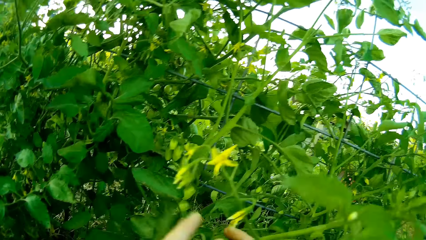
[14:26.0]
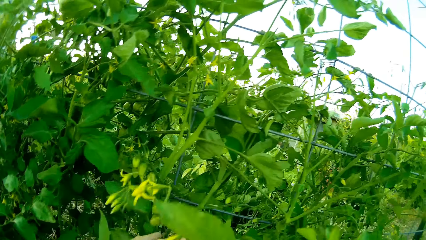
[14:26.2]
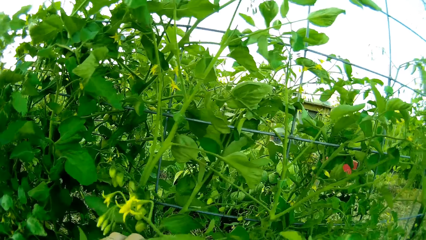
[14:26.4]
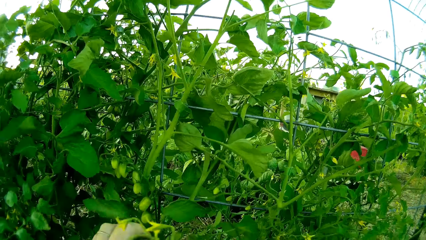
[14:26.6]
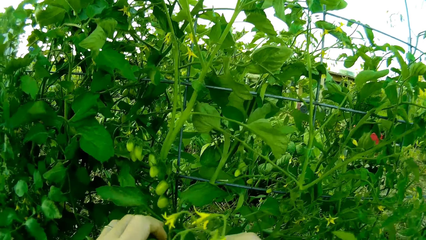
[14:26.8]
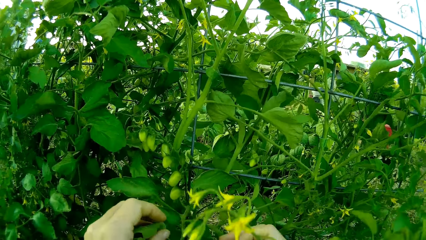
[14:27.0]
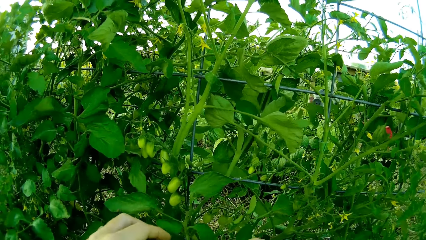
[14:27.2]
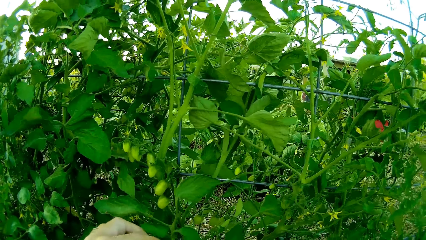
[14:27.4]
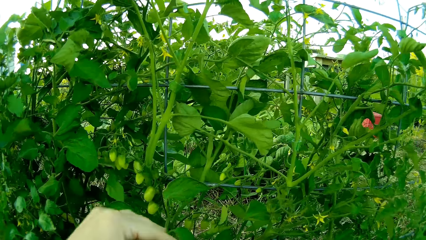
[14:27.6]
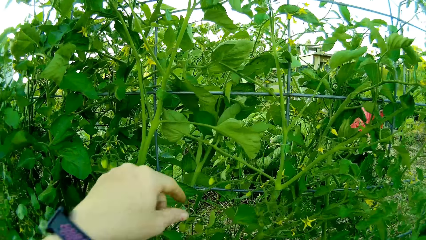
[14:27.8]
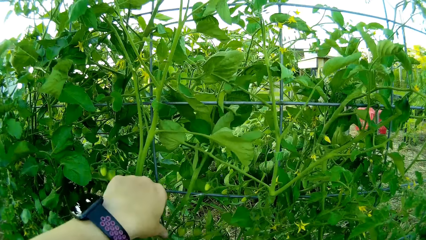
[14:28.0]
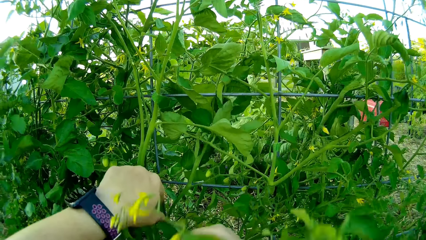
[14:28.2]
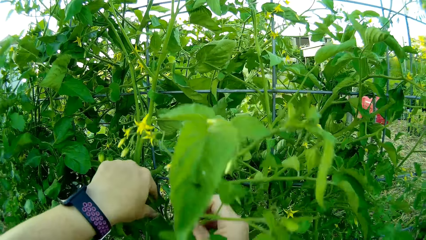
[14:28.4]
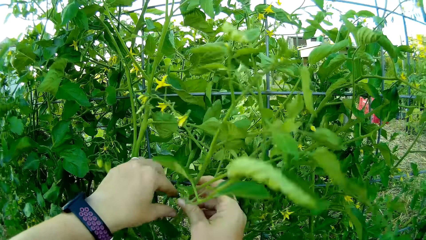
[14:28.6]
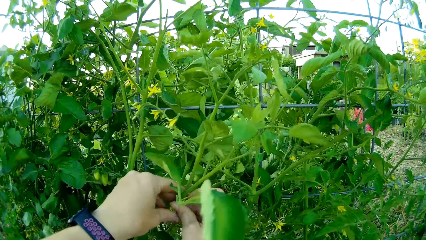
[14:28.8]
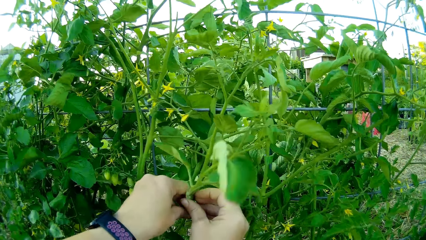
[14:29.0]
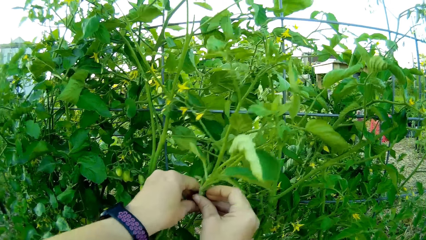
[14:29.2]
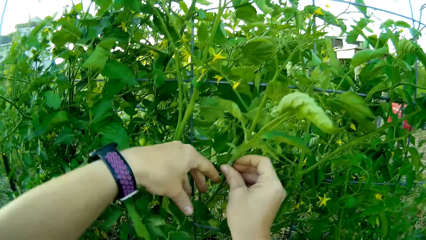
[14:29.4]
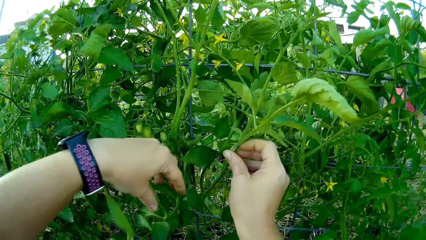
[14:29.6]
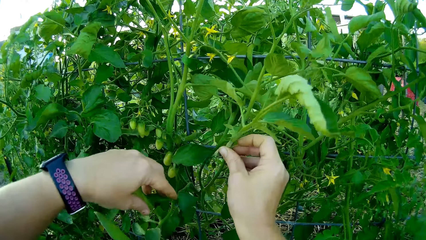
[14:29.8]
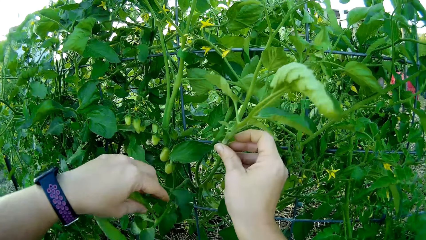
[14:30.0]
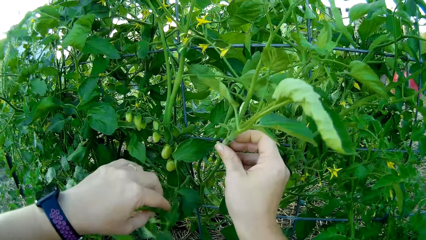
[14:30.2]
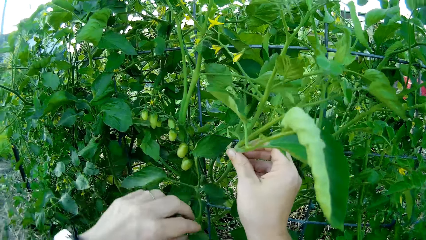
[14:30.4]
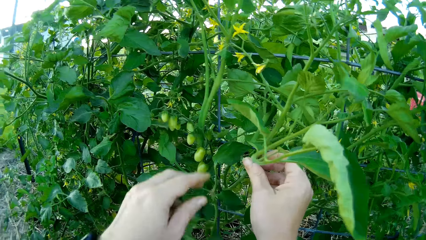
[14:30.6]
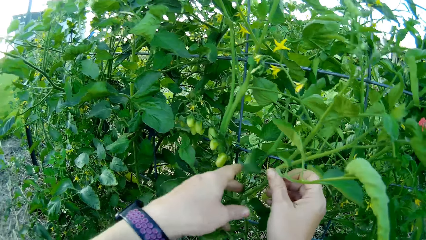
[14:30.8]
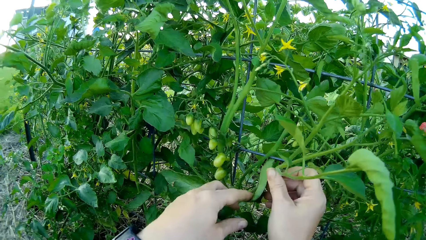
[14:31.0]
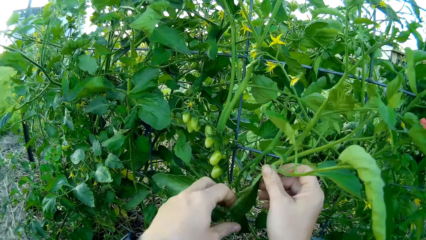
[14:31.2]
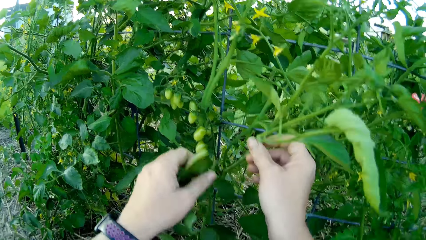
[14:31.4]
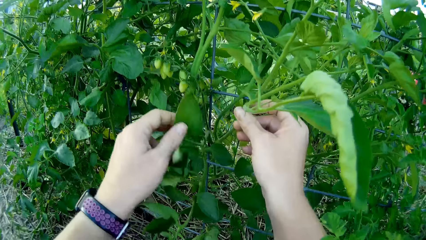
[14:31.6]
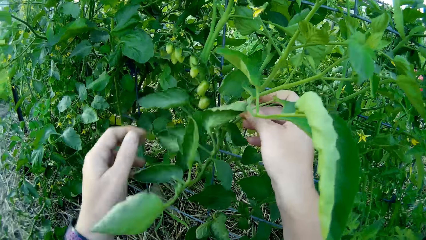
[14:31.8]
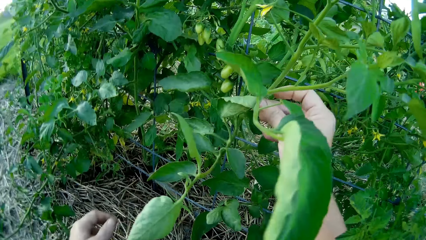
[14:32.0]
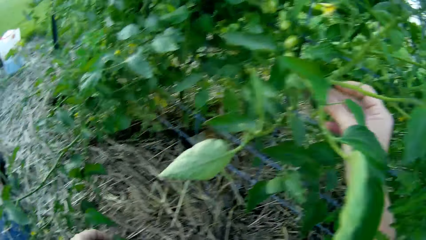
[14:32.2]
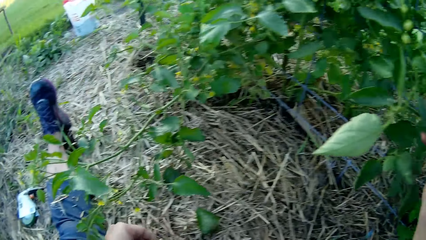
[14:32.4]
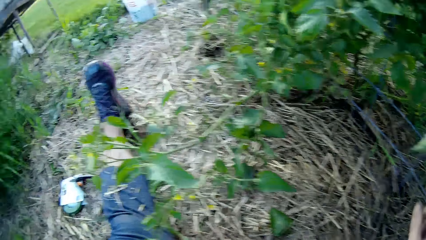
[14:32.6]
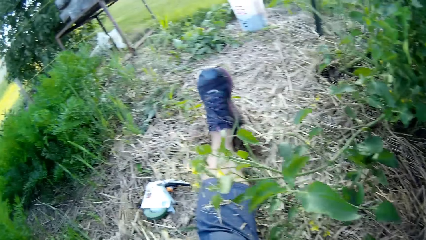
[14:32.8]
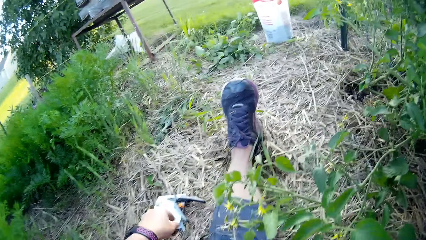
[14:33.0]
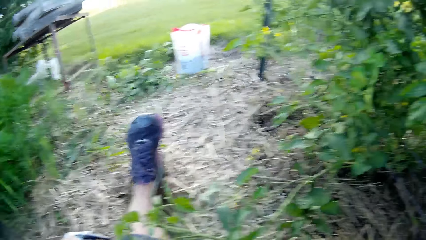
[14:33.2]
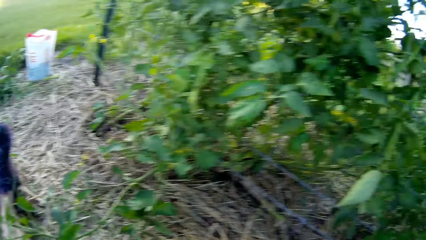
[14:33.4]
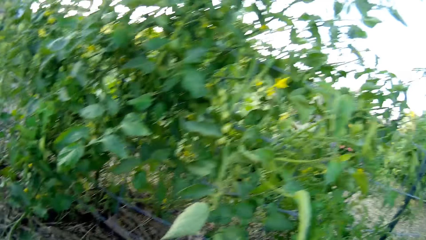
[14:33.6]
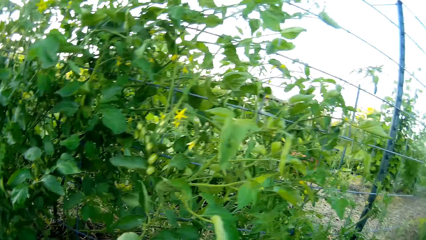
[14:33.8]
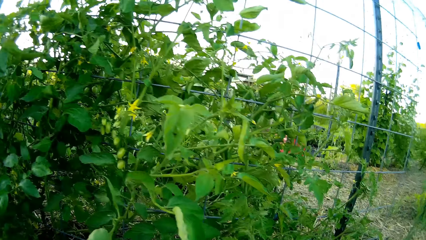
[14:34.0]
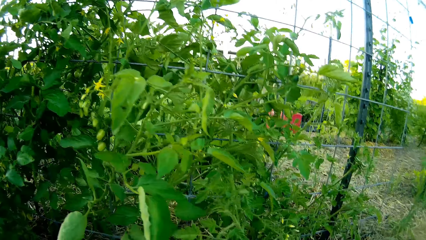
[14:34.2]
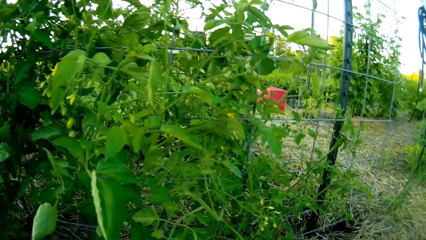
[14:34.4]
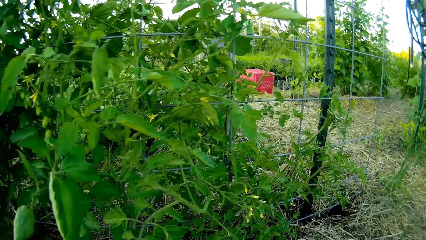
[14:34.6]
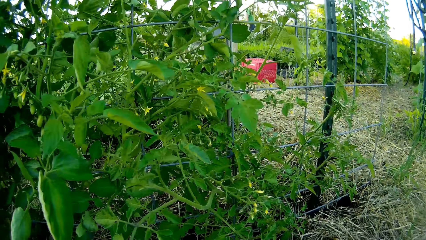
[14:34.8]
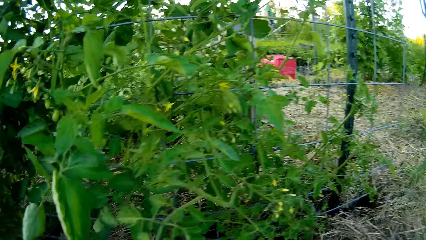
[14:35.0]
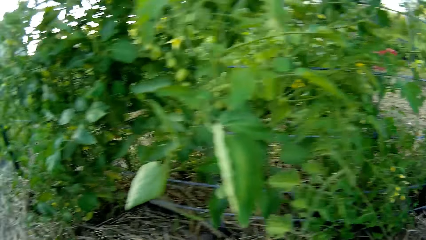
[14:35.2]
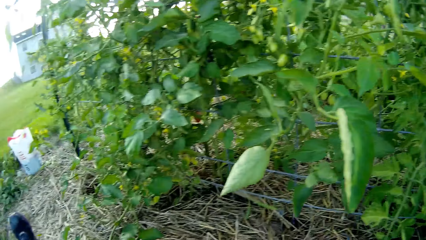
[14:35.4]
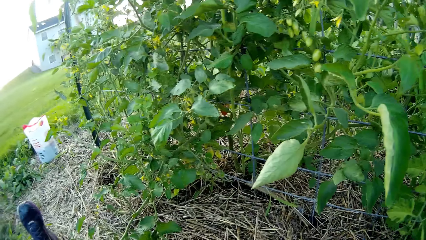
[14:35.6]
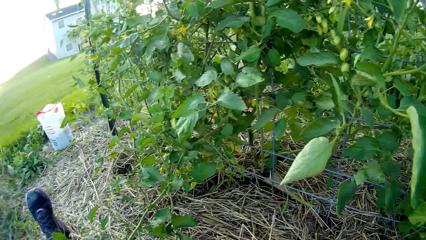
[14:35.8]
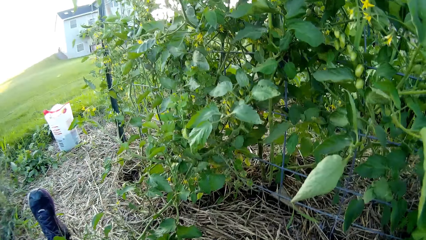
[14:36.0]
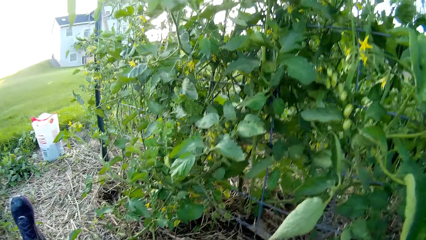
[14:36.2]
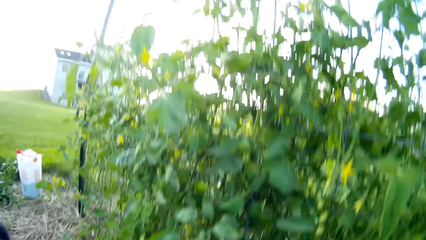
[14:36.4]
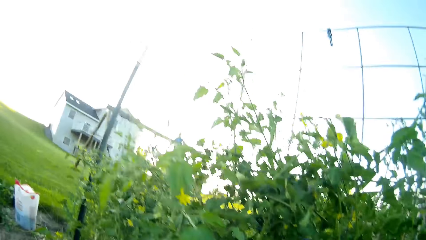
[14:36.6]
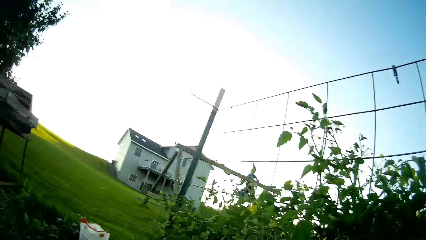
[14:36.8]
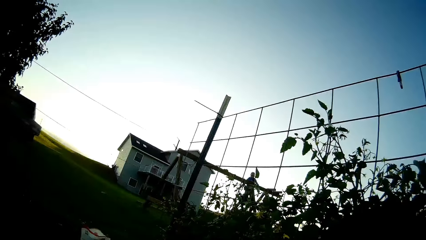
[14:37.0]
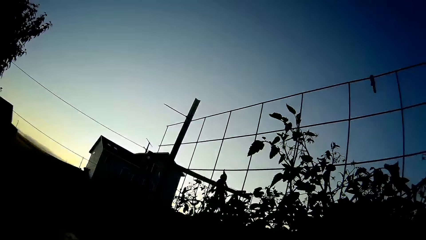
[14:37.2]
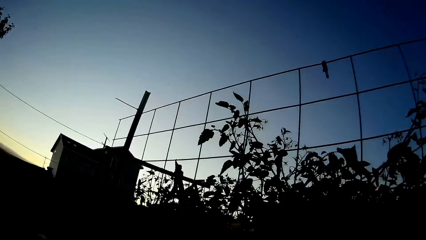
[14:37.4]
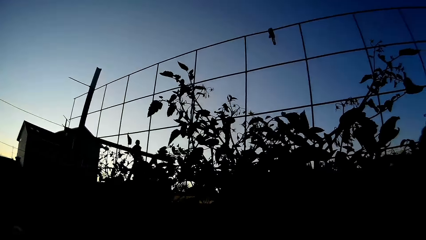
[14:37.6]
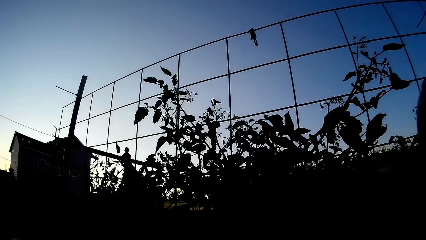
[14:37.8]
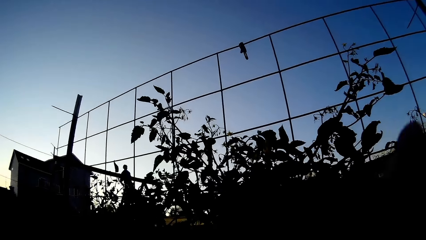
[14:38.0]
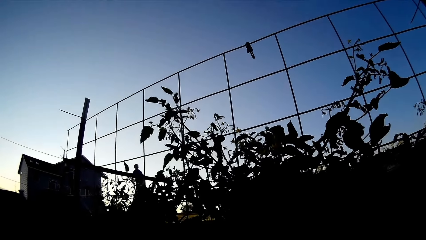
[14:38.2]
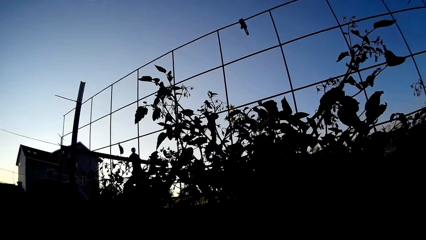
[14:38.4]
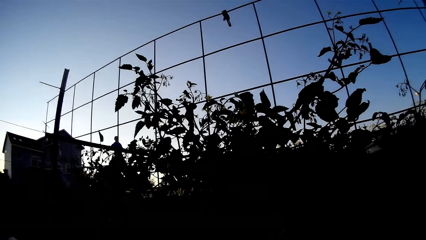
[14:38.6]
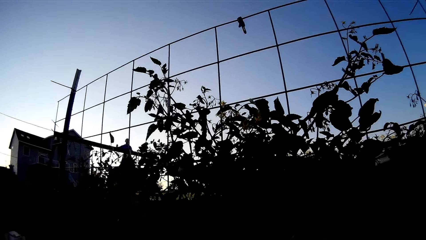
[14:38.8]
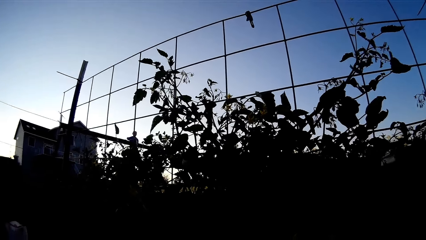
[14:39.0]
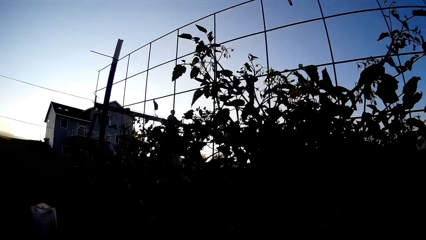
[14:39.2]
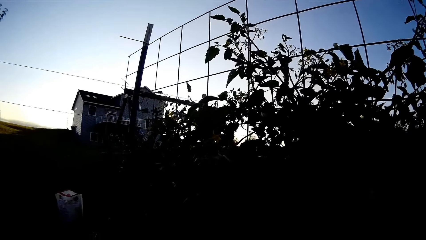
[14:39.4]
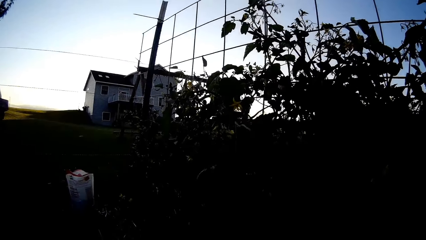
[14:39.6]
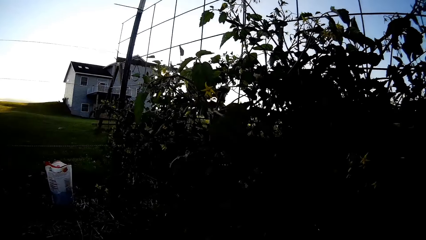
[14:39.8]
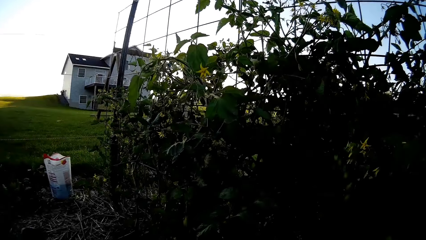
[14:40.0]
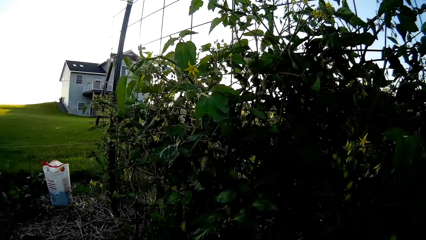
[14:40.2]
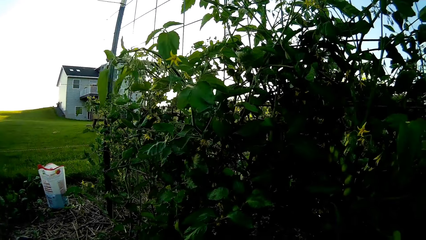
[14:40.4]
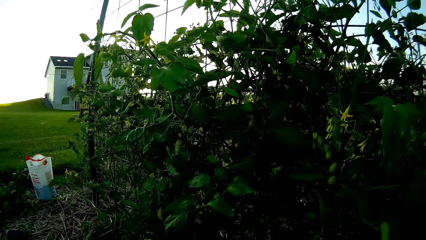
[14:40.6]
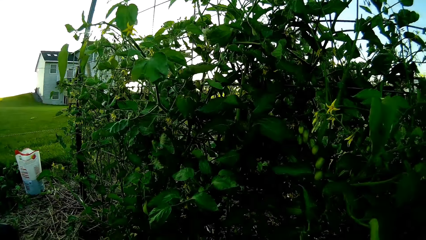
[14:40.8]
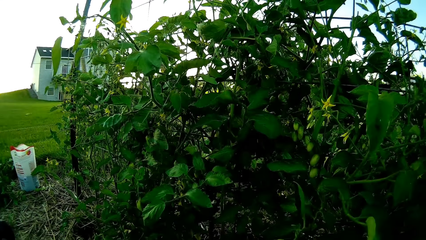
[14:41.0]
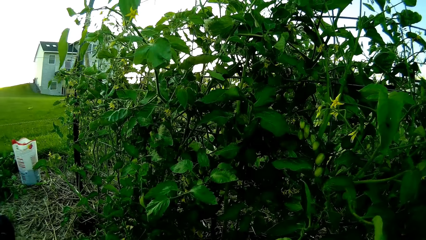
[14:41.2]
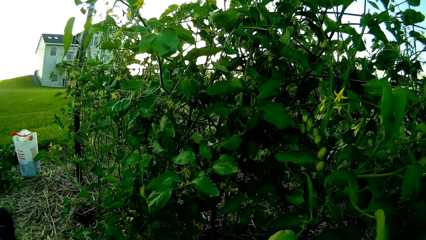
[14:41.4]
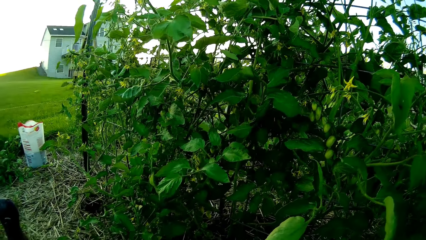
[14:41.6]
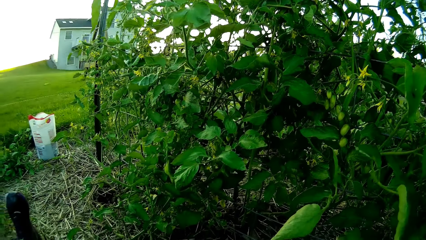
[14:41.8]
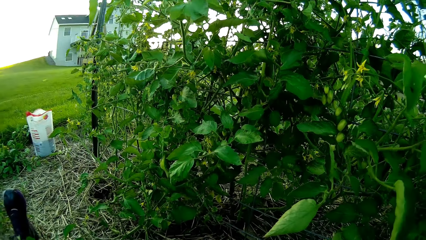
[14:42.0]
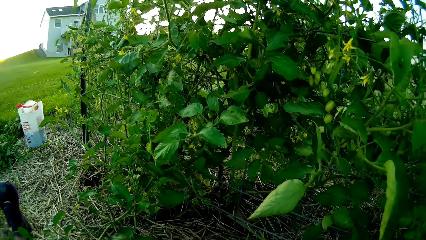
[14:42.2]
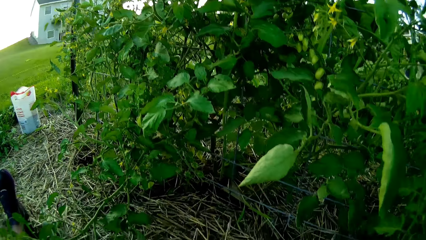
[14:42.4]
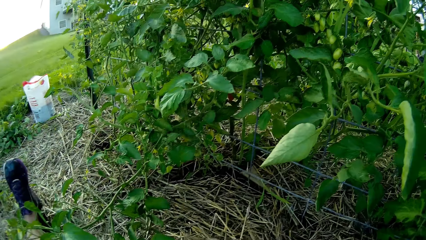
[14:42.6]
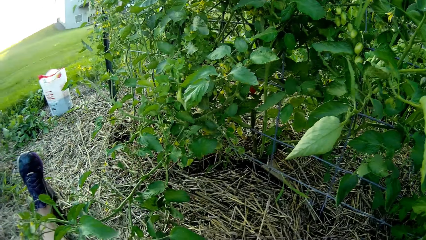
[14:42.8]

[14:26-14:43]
The camera wearer touches the plant. They move the plant with the hand looking for fruit. They drop the fruit aside. They move the hand up to the plant.
